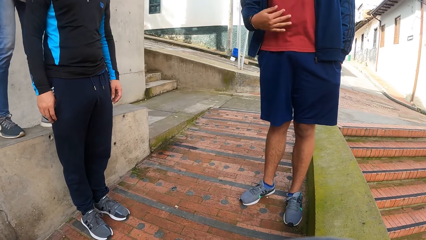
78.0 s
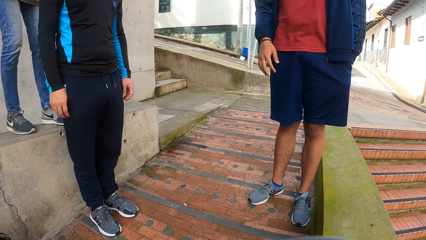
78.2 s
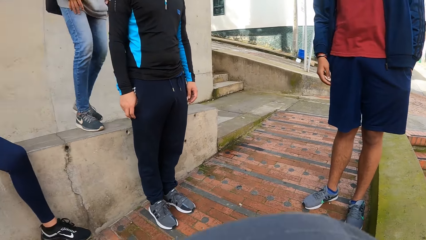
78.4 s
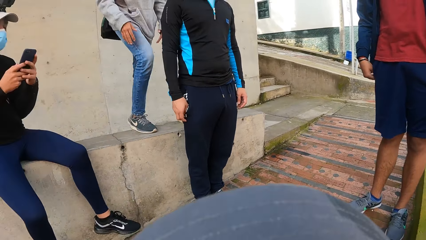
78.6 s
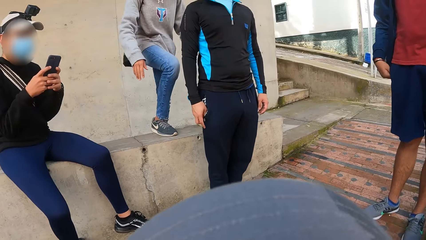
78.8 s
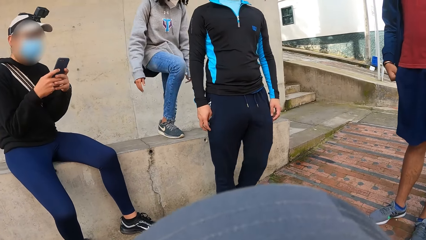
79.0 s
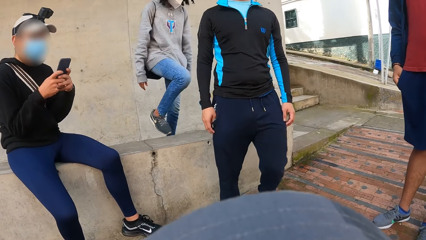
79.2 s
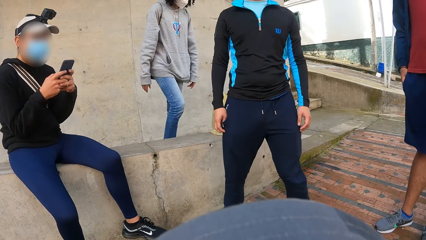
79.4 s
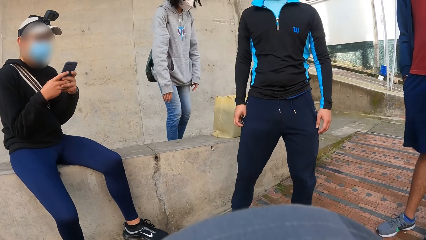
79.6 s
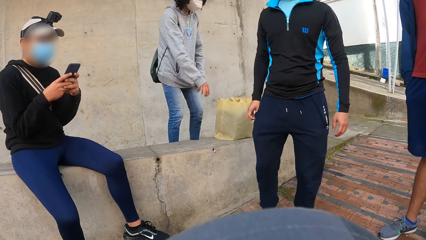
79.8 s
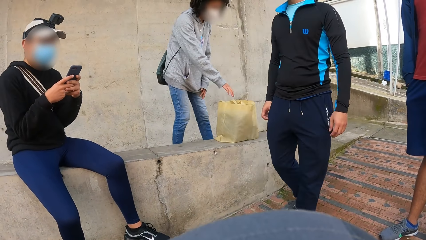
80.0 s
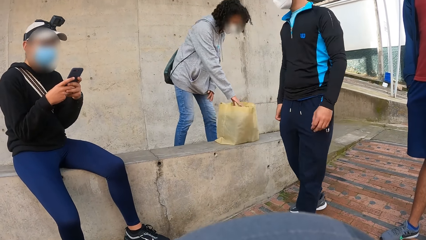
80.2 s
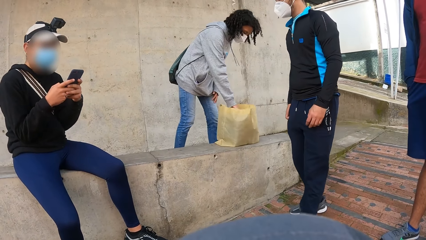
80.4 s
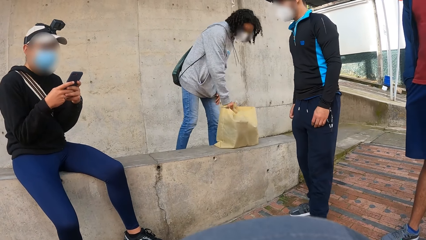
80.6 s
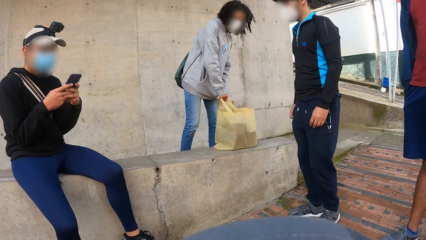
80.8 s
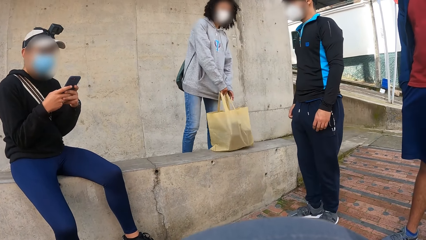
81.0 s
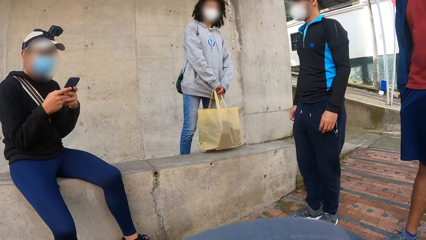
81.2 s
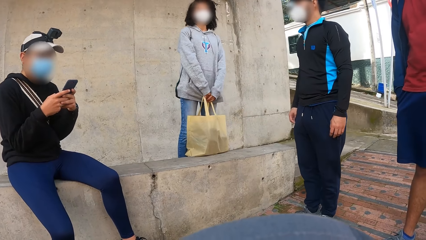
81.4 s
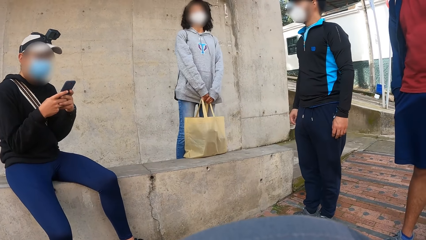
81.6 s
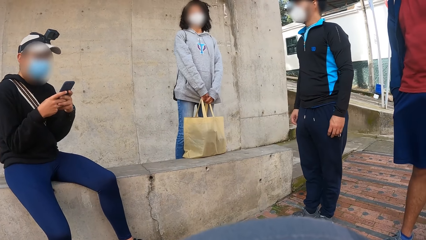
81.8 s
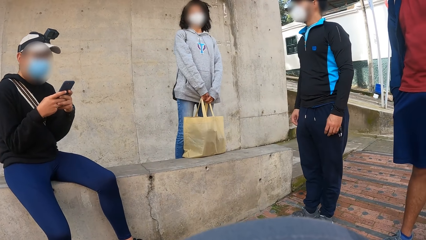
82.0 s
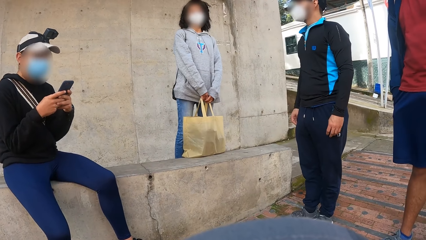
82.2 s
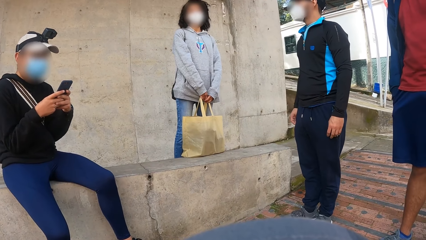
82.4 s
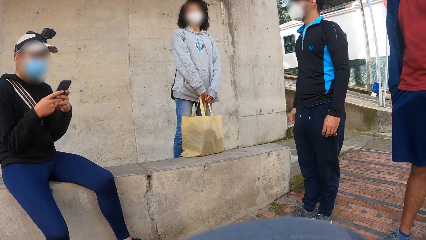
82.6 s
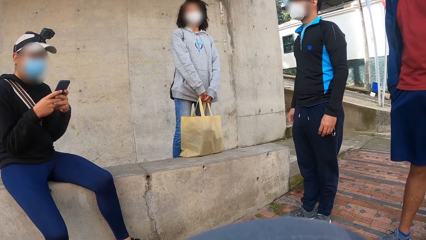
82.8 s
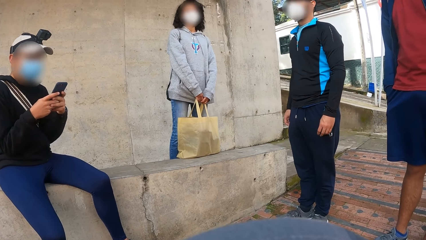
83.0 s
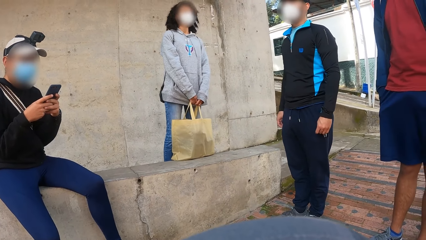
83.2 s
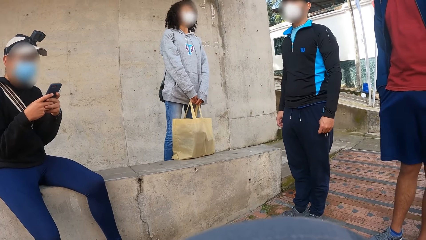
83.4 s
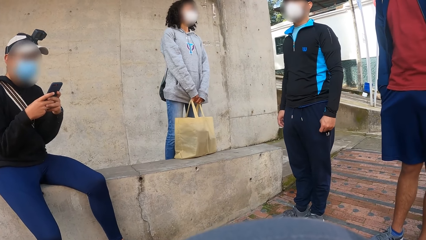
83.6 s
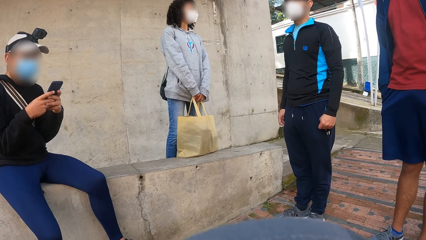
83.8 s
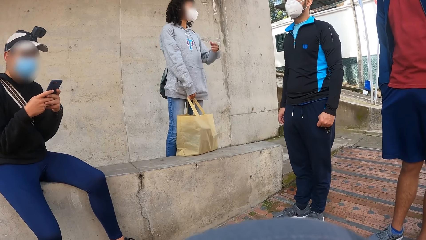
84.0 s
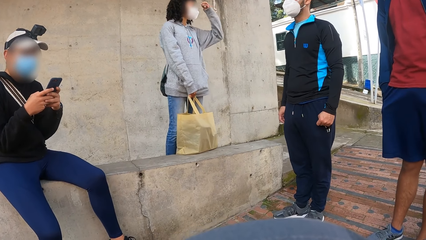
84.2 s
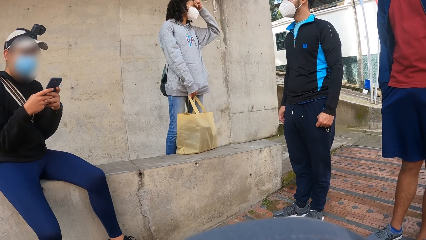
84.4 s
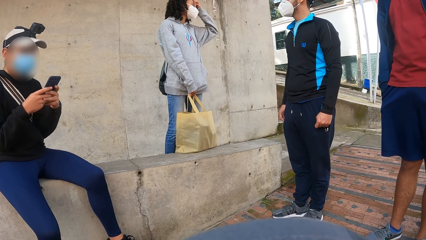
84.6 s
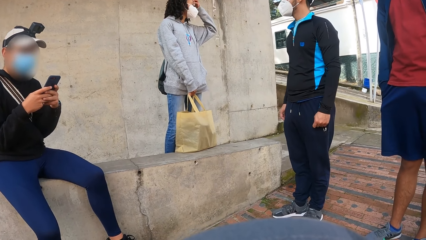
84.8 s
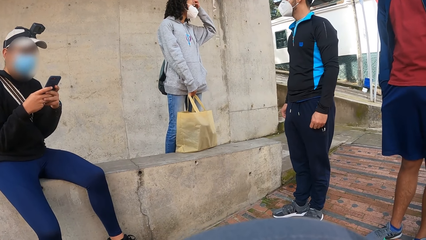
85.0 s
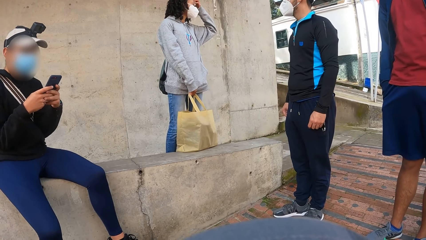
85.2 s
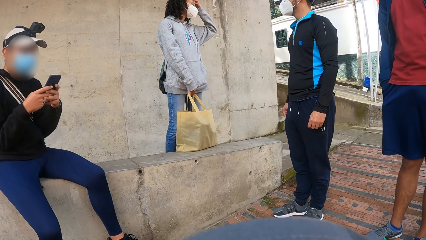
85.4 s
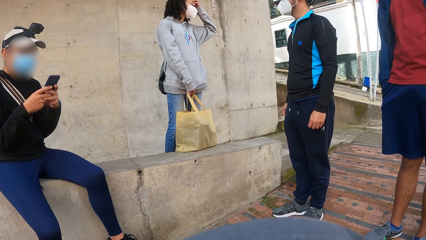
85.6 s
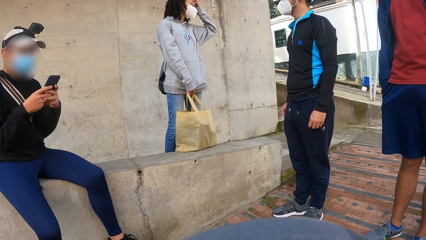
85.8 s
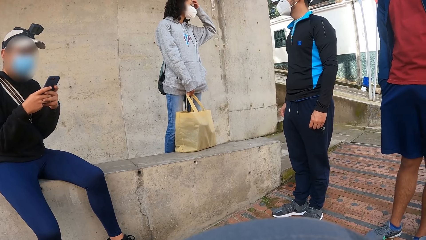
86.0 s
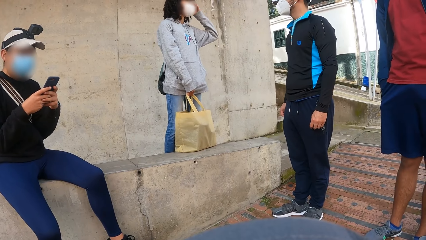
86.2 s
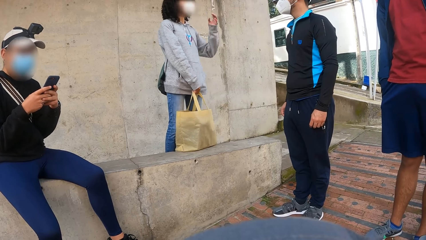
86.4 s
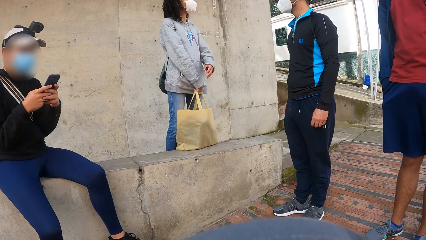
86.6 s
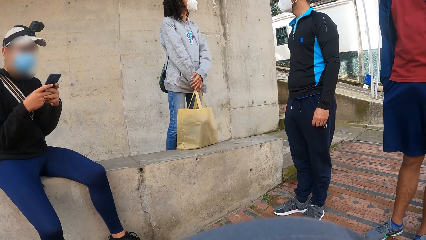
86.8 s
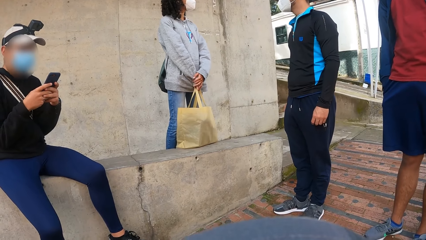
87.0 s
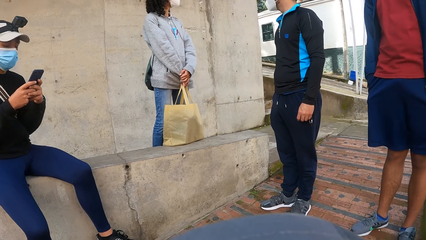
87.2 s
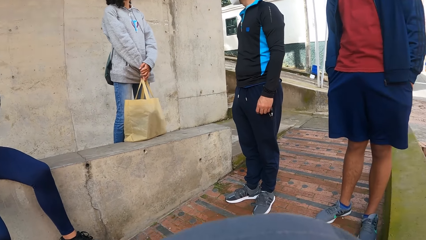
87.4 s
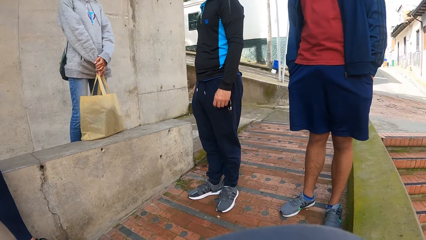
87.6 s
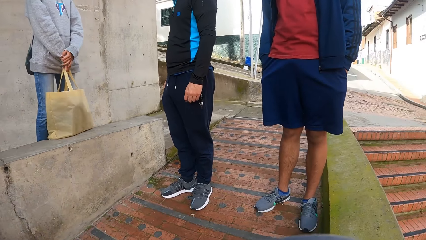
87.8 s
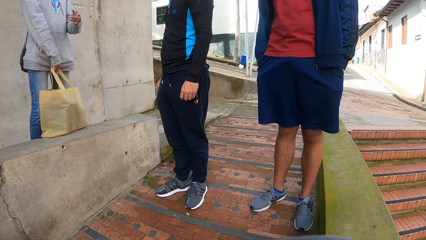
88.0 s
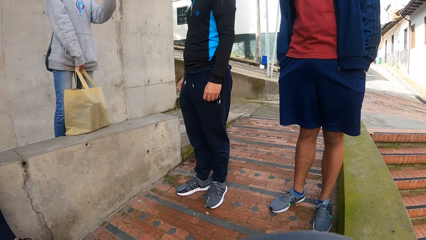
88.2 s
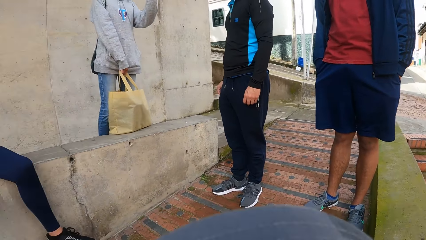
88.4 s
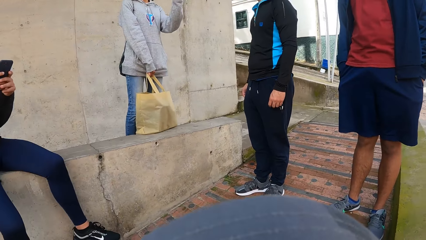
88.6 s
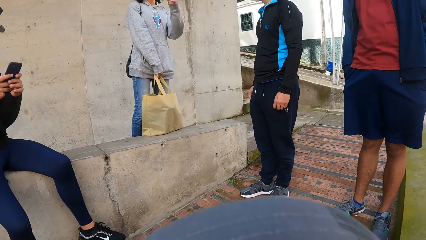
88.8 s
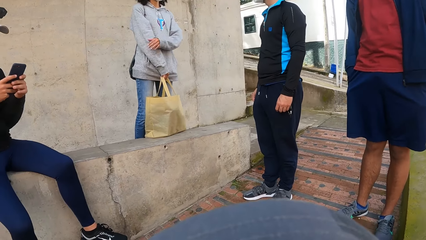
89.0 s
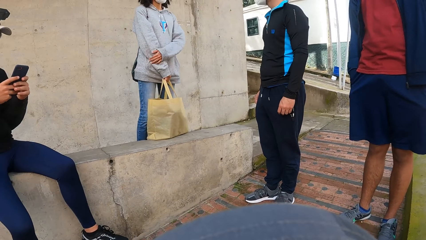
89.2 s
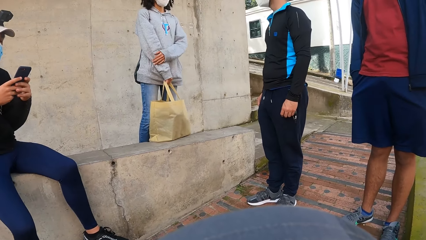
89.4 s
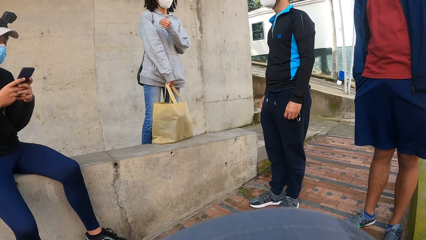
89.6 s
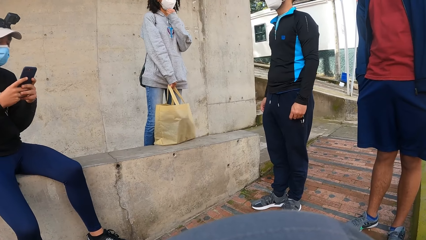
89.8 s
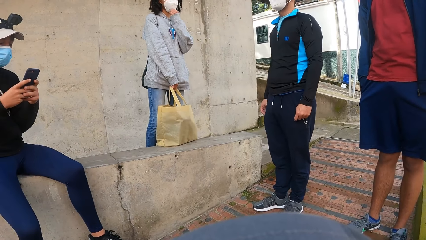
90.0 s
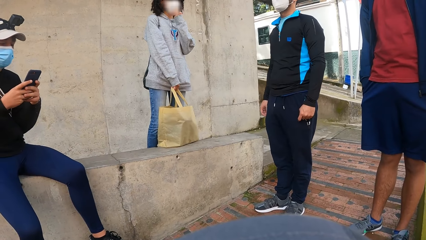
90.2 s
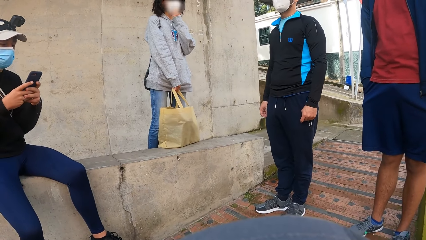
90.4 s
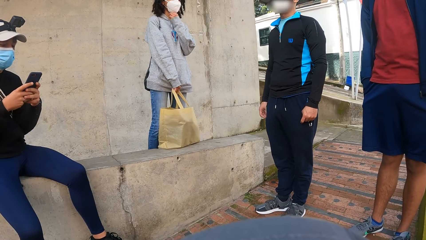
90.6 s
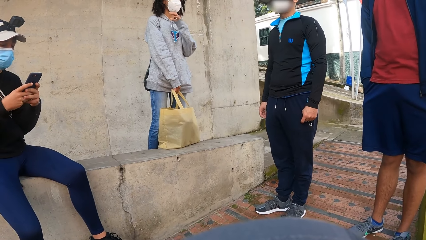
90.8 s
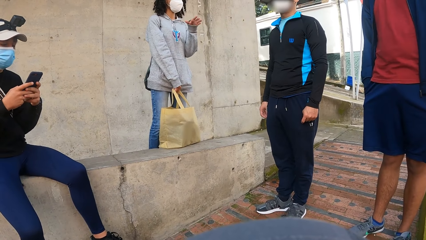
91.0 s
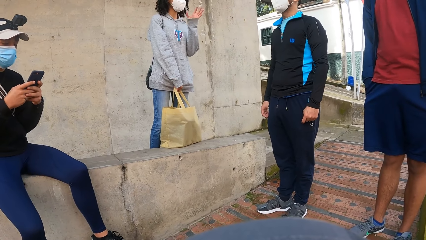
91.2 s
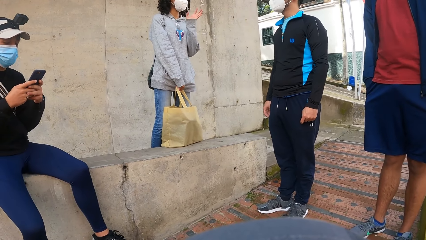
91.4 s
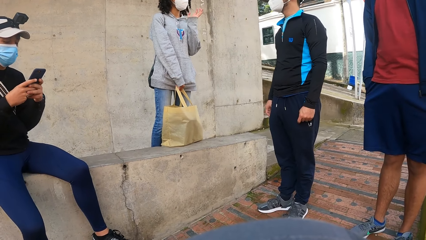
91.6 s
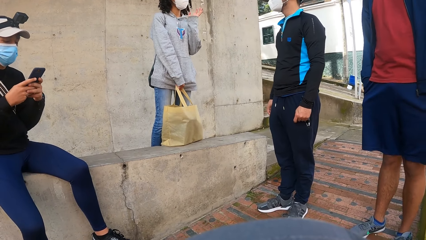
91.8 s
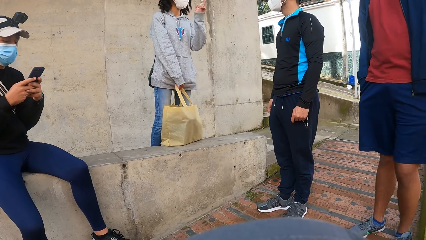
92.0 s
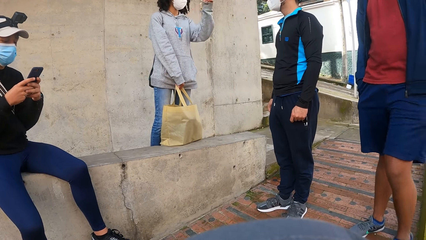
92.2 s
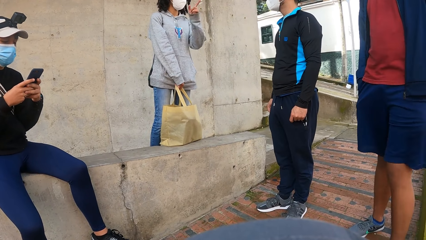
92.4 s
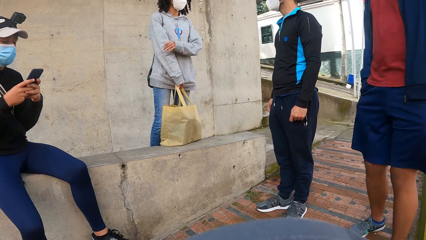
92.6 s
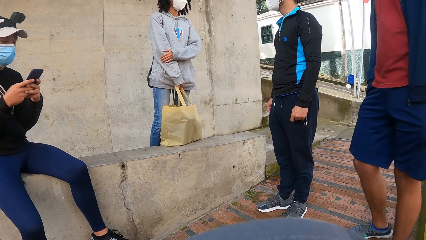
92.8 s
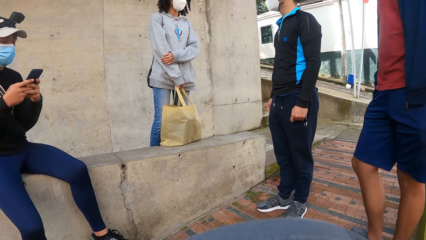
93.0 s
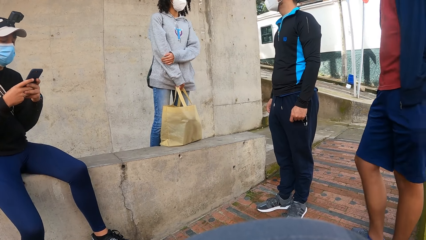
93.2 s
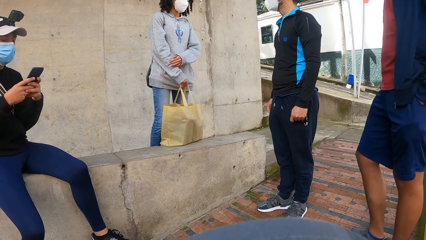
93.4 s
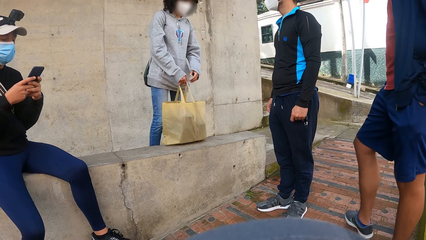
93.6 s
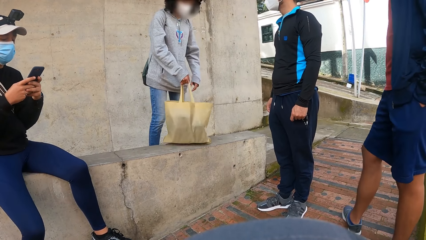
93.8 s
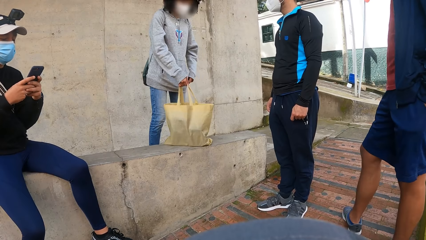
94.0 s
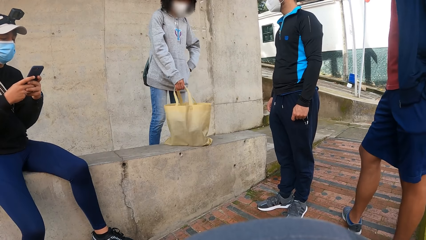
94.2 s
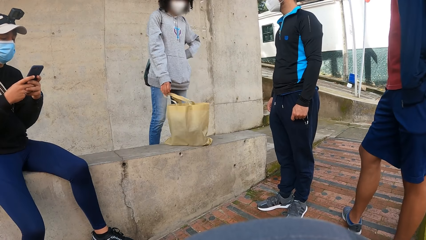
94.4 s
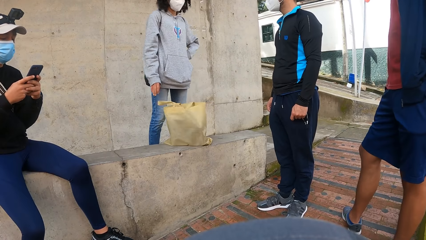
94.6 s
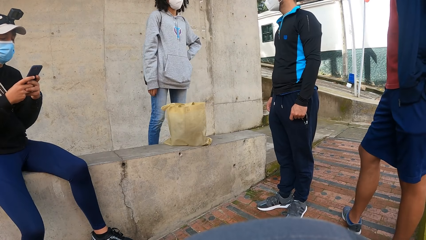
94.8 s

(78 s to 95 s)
The man holds a bag with his hands. The man touches the face, holds the bag, moves the hand, touches the face mask, moves the hand, and puts the hand on the sweater. The man adjusts the bag on a pavement with his hands and puts the bag down.
